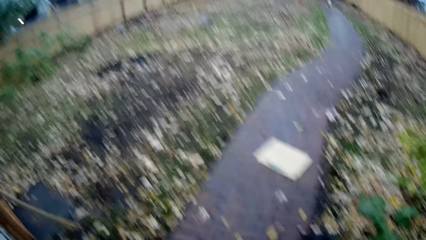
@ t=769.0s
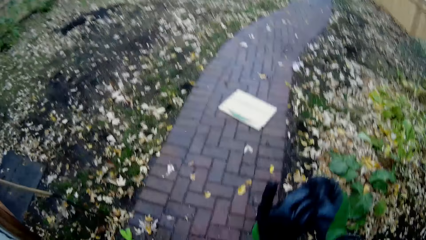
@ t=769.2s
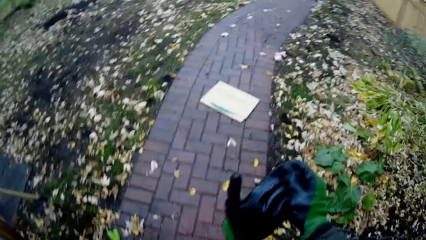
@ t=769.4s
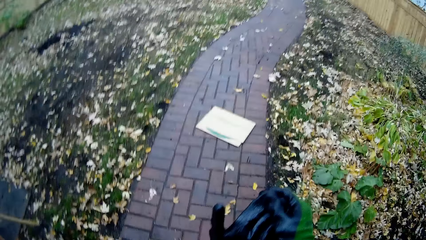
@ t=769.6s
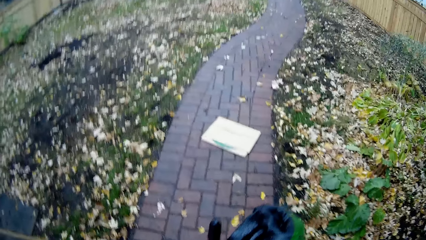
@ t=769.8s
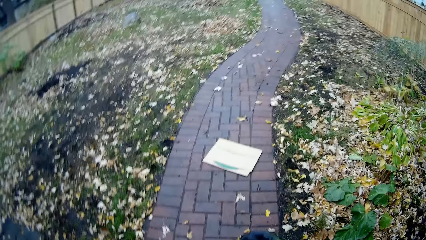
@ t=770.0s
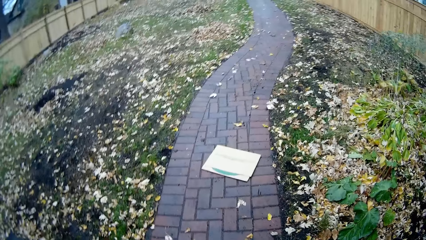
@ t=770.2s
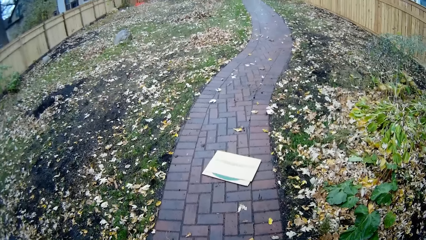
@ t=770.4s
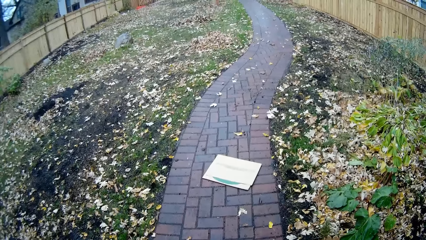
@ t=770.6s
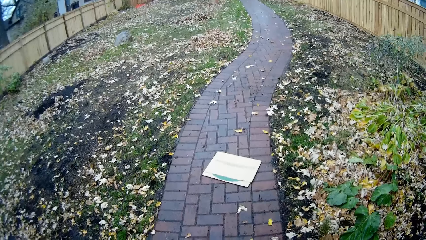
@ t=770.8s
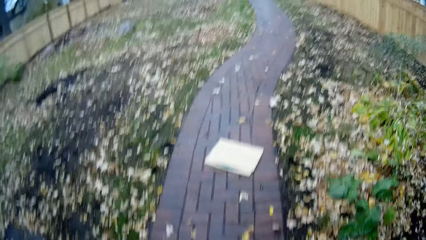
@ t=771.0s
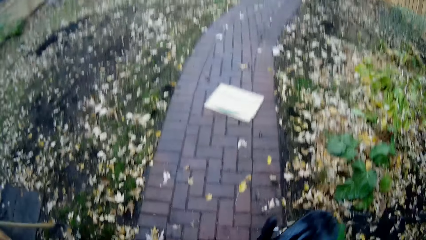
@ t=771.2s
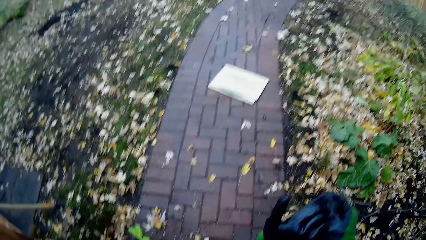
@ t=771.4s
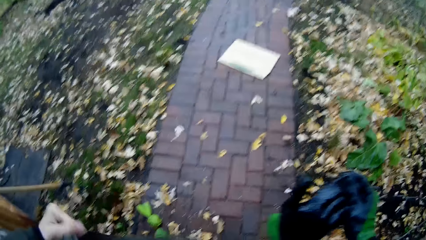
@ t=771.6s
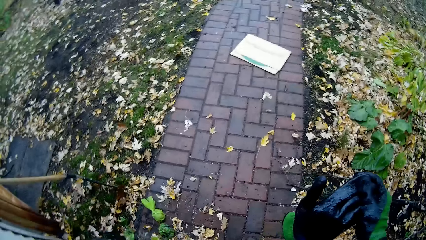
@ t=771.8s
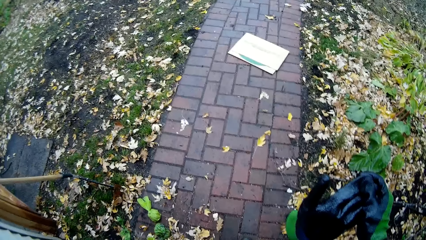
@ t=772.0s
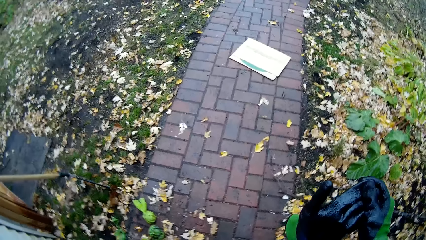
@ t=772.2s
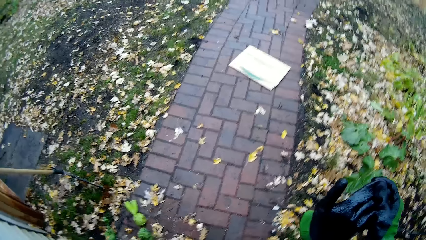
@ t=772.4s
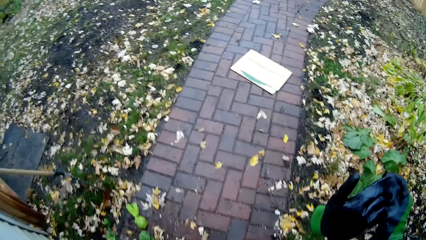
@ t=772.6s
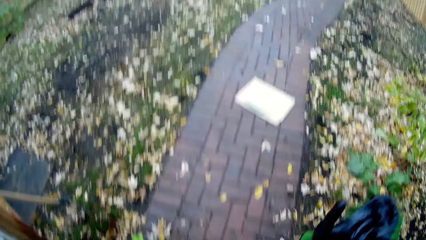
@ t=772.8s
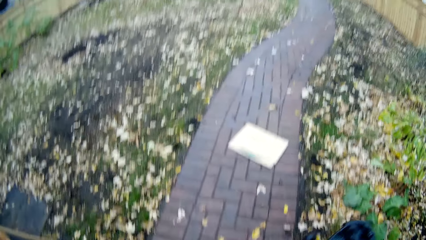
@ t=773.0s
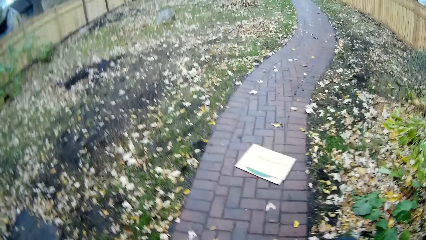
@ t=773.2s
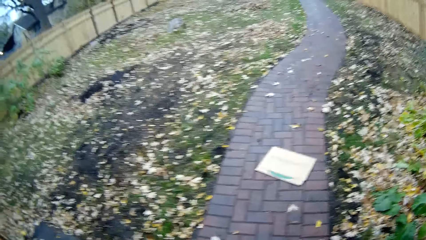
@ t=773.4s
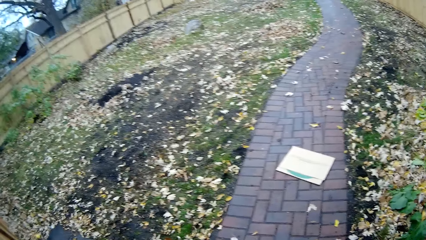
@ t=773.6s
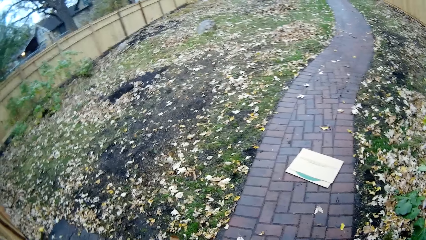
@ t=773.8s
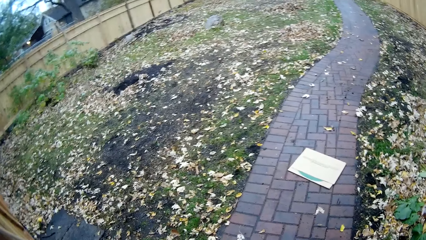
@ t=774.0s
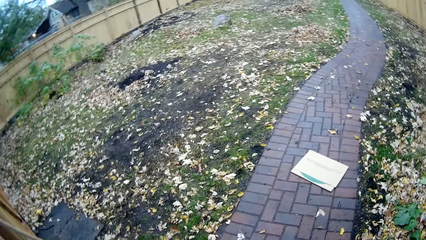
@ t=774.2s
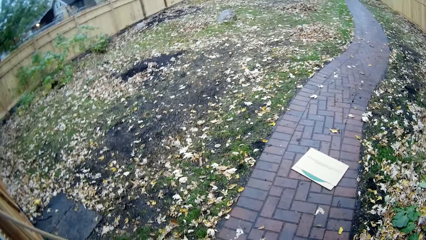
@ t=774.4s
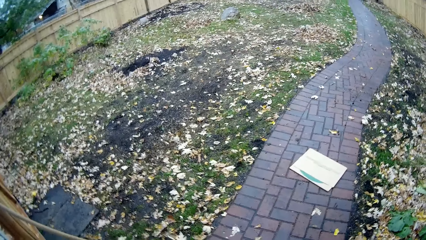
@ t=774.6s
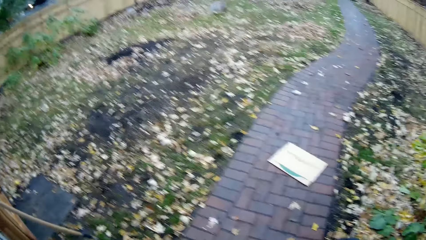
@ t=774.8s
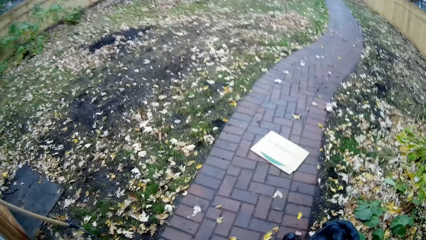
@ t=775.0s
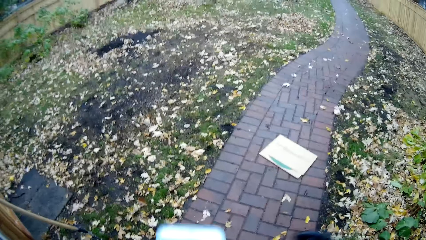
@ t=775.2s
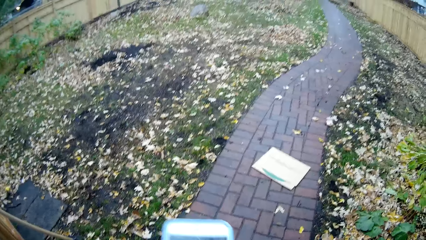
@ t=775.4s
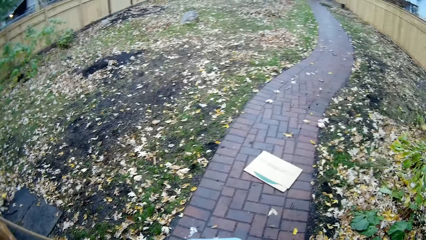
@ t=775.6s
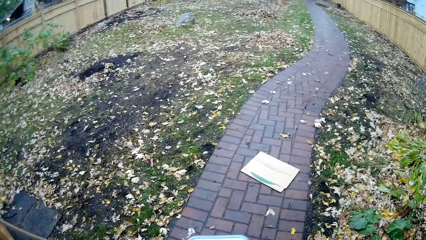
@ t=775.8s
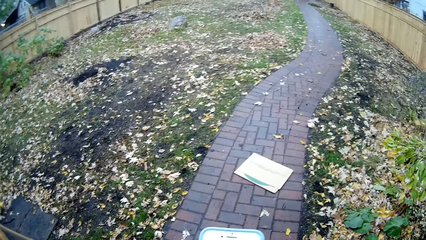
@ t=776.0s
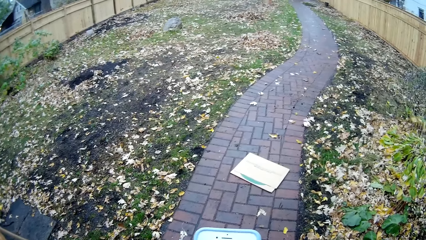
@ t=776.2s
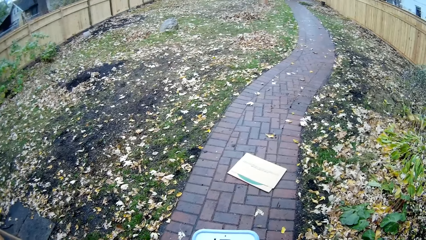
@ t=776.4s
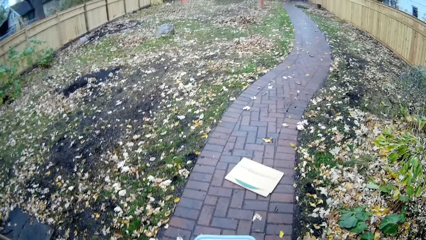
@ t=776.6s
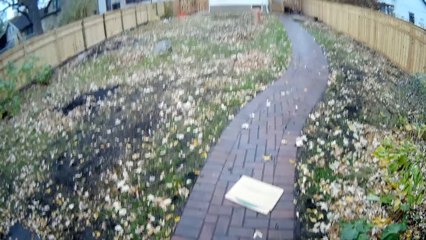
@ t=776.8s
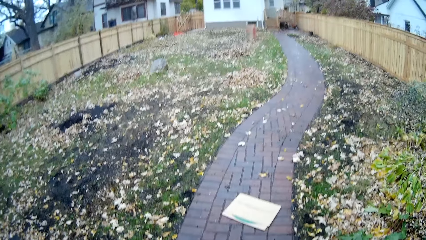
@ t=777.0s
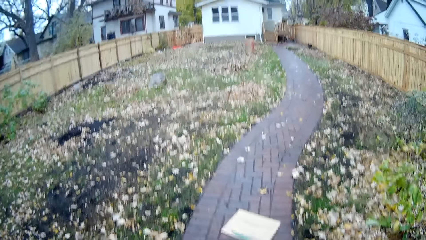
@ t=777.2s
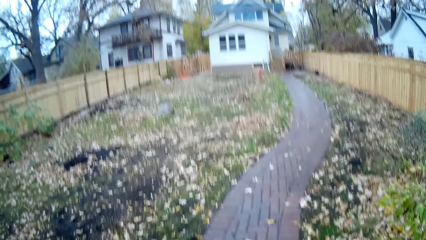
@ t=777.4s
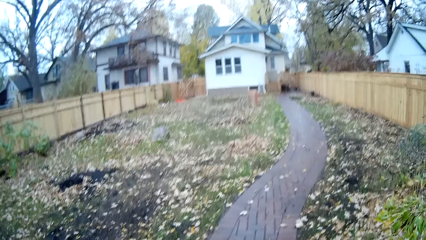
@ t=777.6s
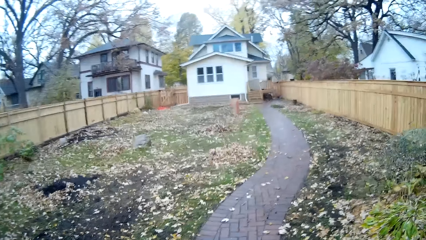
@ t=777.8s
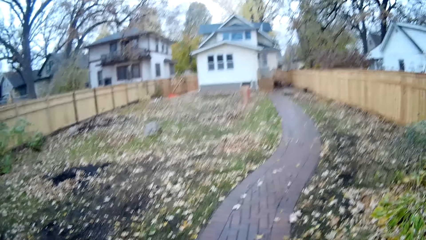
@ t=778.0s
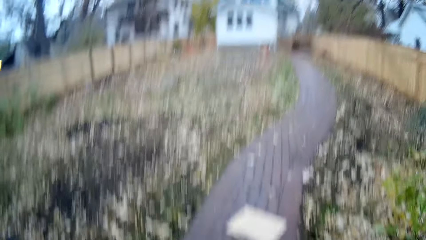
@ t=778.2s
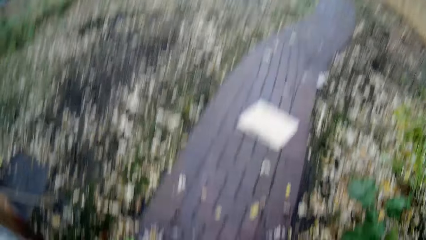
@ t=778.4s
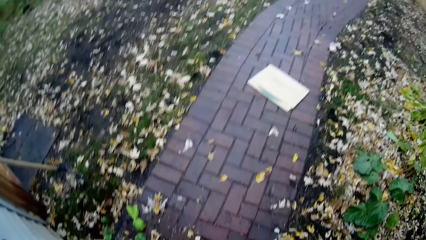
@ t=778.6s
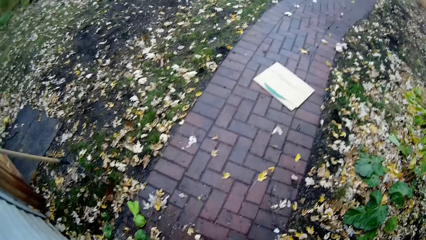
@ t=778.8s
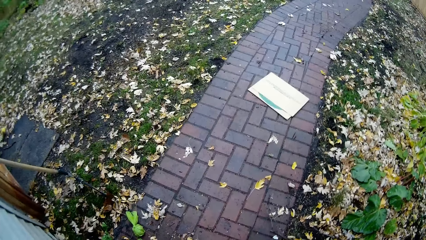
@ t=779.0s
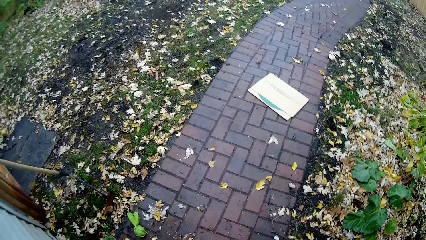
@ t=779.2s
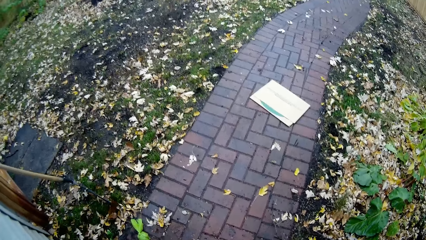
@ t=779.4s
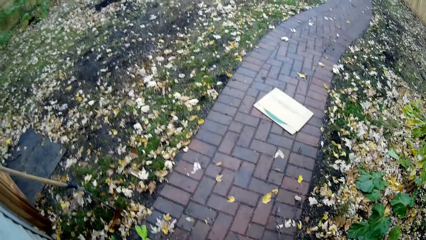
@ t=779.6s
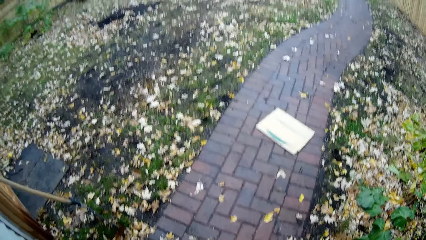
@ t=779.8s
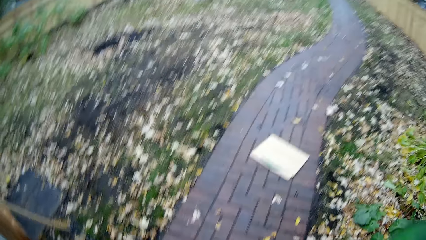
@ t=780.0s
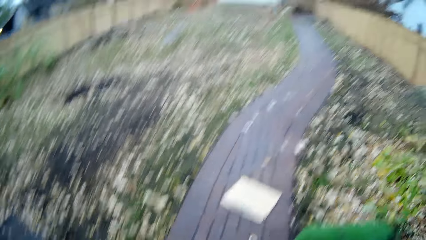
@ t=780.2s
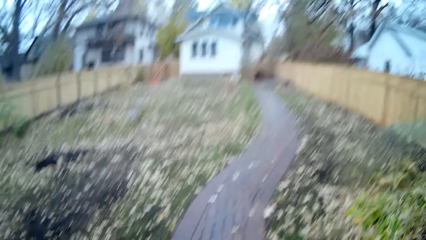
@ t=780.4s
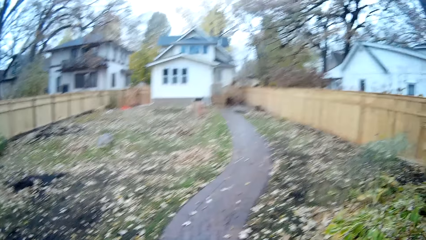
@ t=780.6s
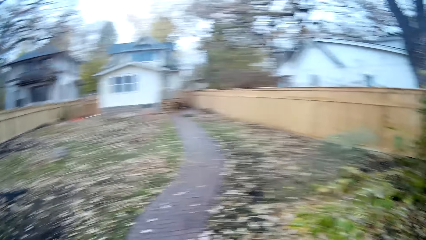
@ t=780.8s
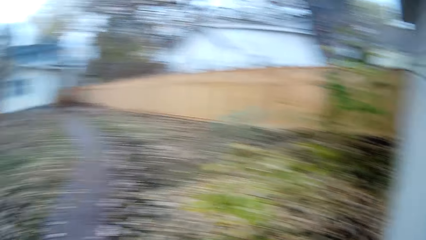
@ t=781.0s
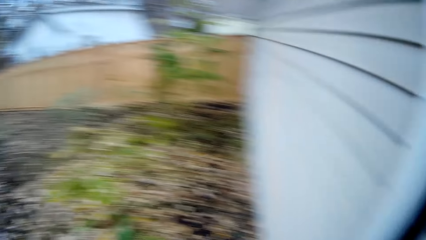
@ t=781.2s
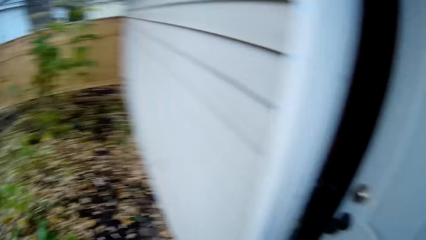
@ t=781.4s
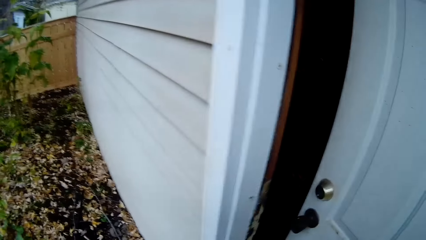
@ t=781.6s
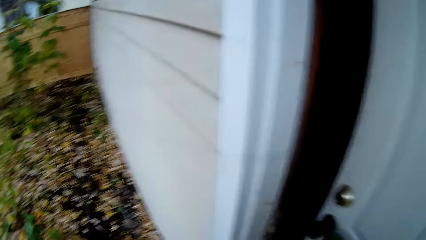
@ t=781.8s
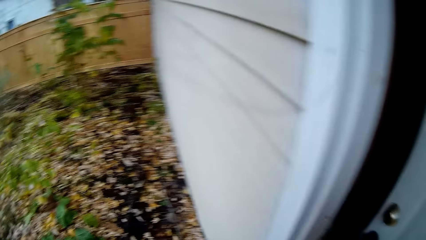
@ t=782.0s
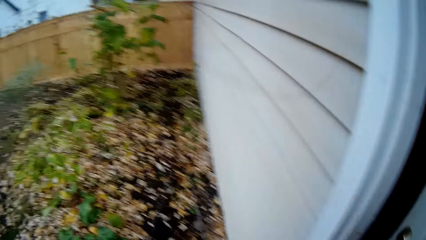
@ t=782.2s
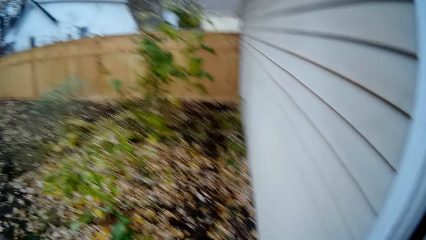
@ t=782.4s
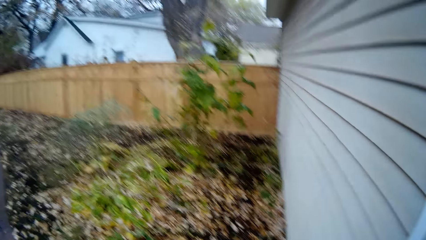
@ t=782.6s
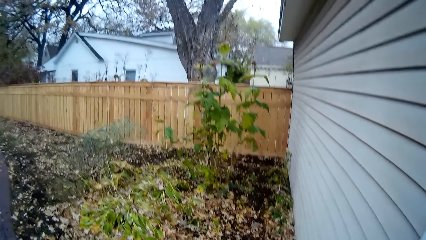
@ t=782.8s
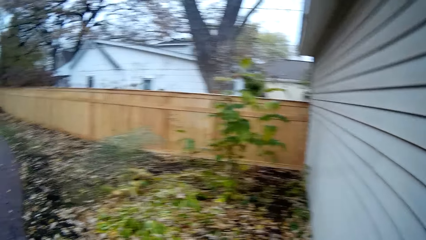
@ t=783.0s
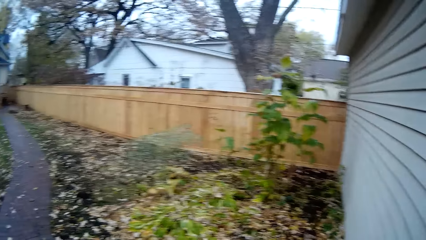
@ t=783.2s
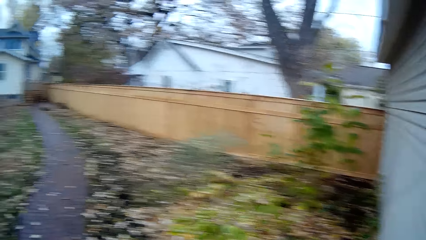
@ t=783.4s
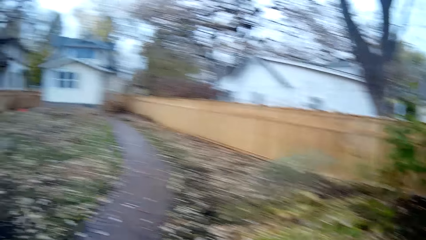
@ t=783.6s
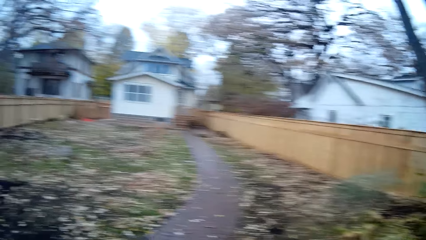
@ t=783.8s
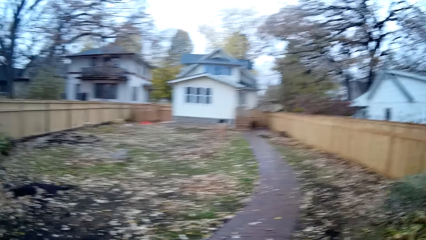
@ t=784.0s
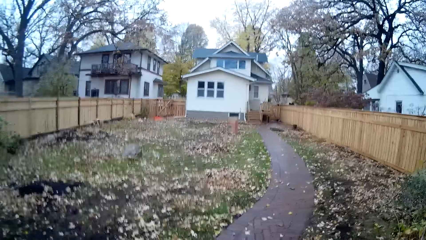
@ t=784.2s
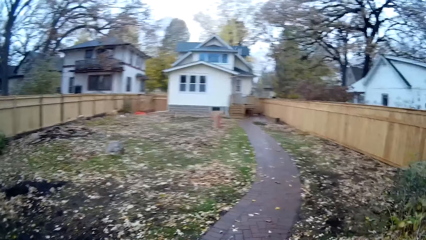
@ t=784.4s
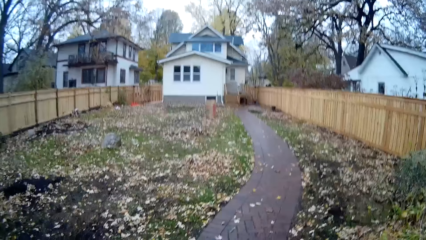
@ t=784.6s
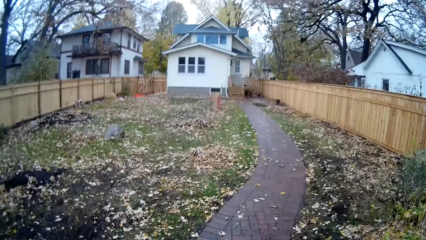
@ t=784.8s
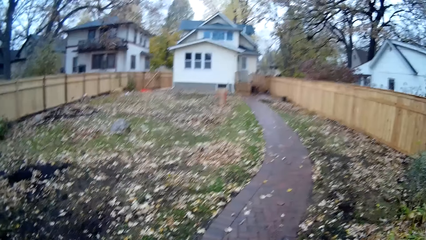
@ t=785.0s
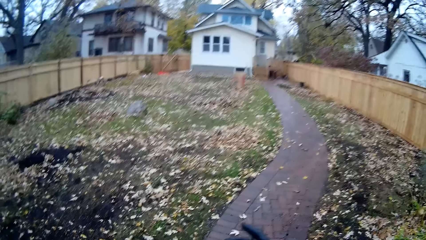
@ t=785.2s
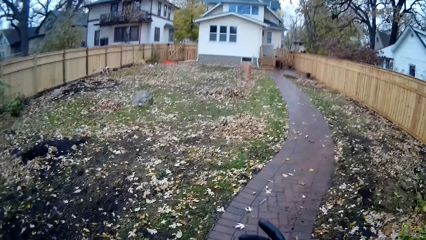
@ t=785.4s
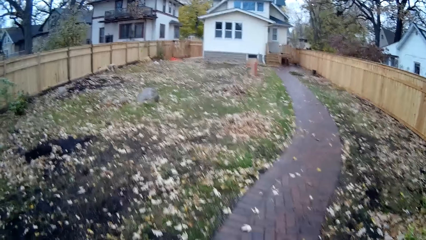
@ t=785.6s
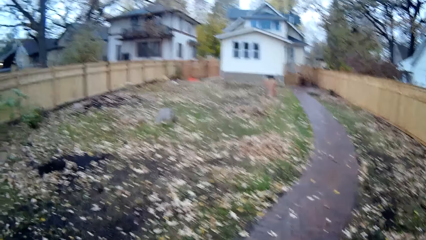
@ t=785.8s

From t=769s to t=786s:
The camera wearer holds a hand glove in her right hand. She stands on the balcony. She touches the glove. She uses her phone. She looks around. She closes the door with her right hand.
